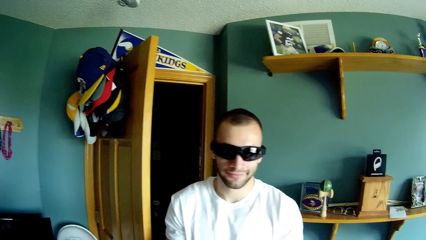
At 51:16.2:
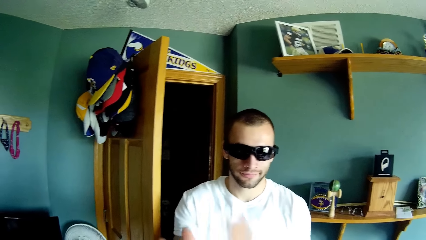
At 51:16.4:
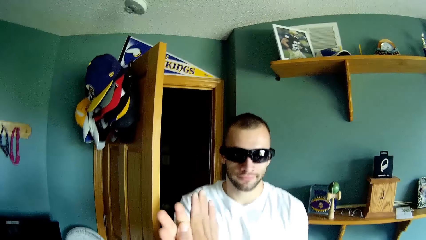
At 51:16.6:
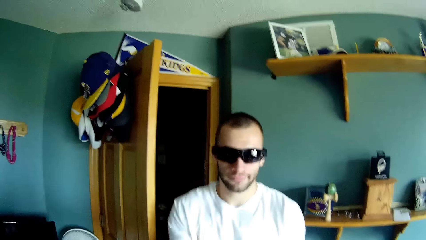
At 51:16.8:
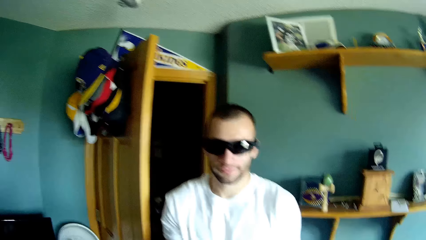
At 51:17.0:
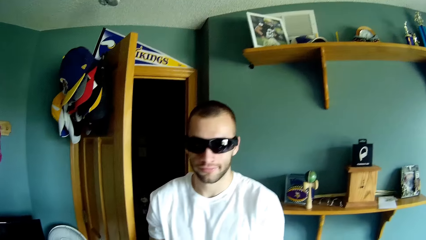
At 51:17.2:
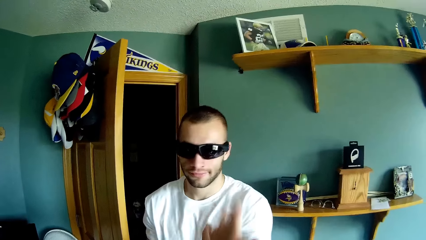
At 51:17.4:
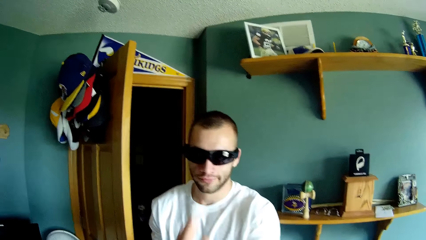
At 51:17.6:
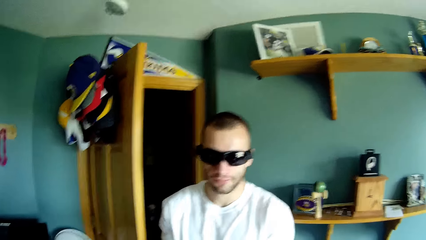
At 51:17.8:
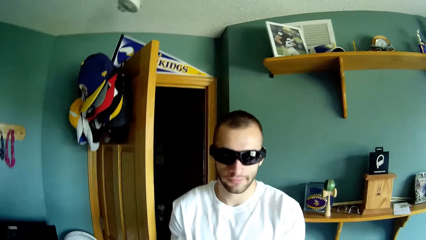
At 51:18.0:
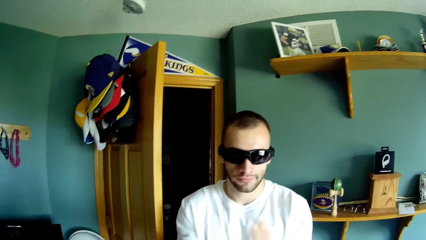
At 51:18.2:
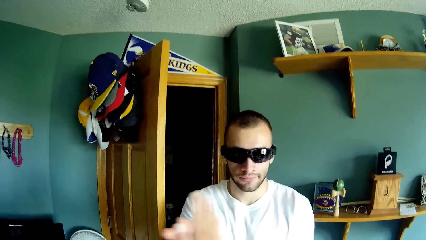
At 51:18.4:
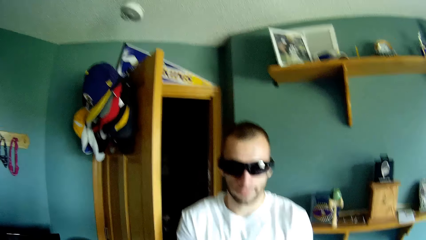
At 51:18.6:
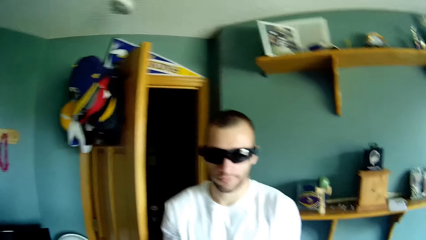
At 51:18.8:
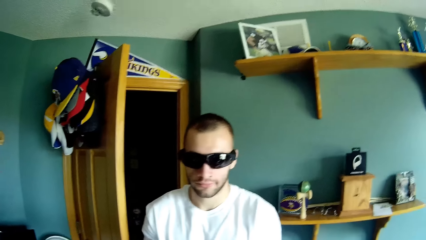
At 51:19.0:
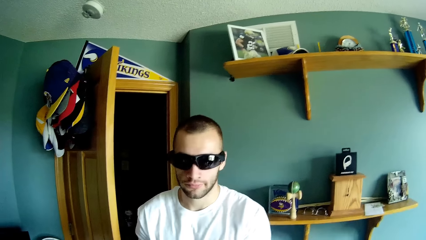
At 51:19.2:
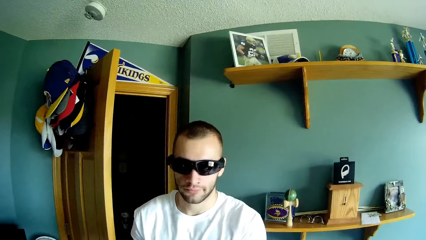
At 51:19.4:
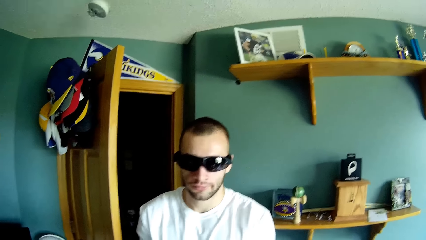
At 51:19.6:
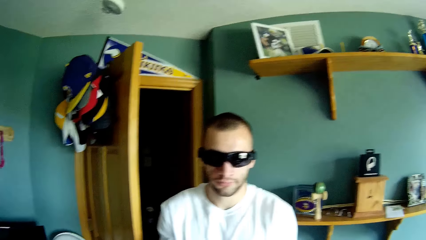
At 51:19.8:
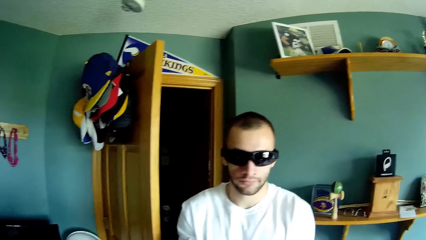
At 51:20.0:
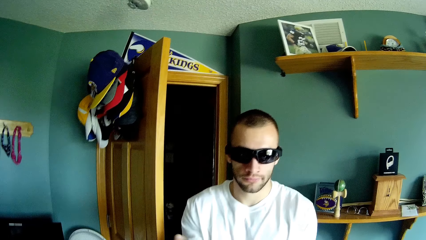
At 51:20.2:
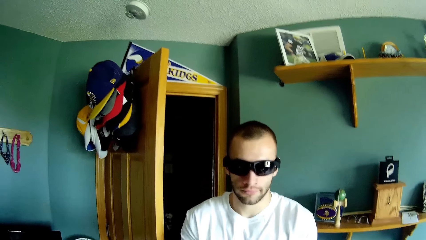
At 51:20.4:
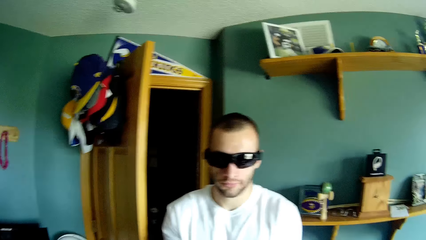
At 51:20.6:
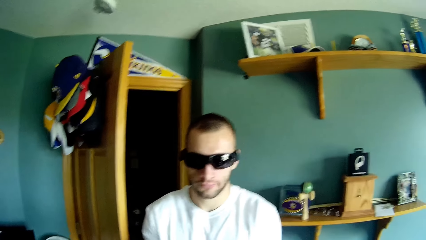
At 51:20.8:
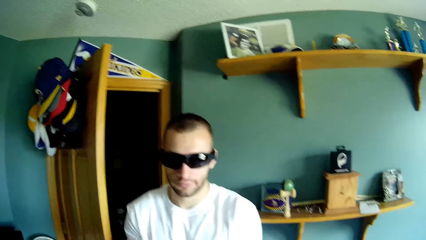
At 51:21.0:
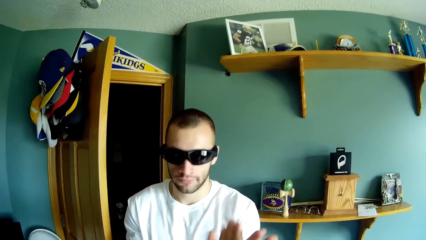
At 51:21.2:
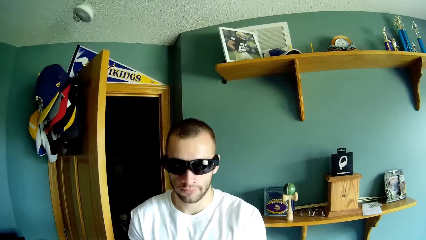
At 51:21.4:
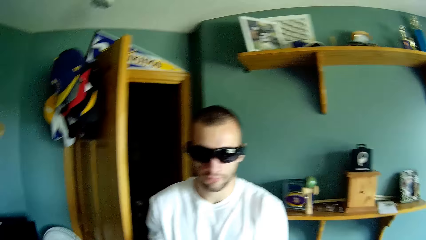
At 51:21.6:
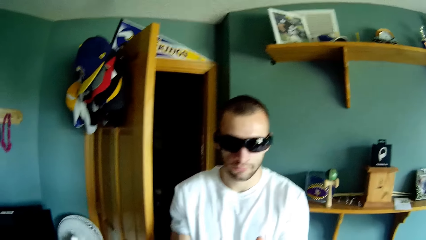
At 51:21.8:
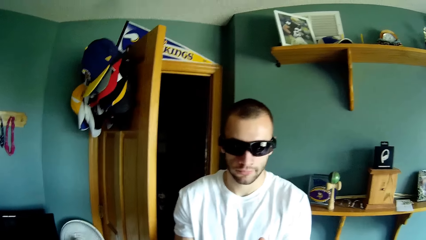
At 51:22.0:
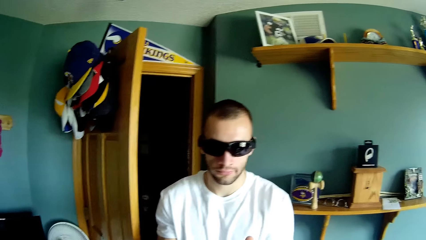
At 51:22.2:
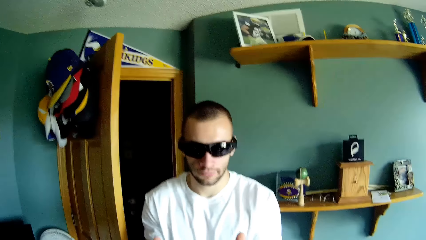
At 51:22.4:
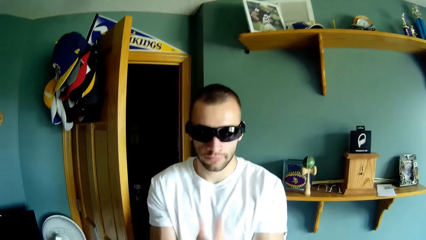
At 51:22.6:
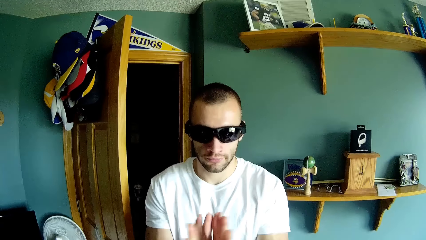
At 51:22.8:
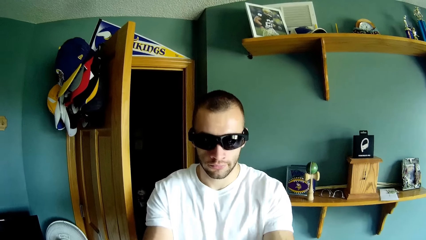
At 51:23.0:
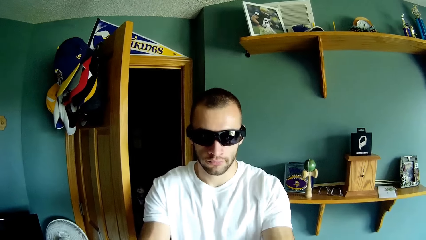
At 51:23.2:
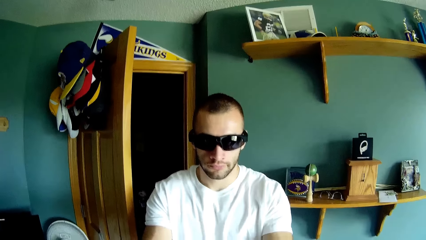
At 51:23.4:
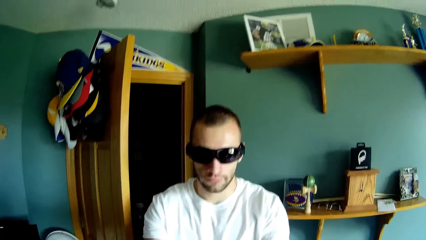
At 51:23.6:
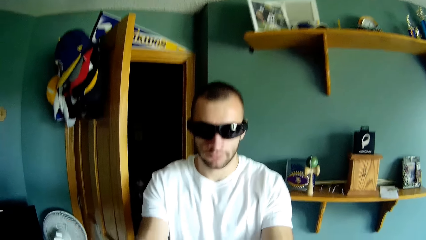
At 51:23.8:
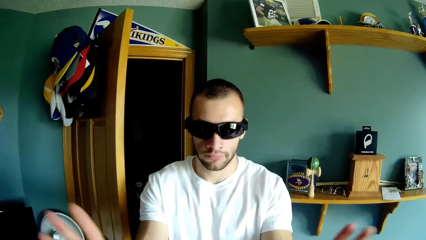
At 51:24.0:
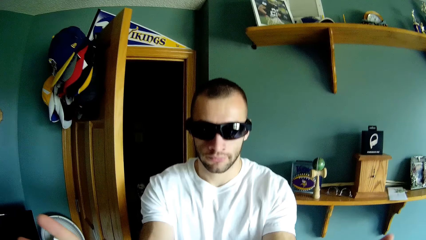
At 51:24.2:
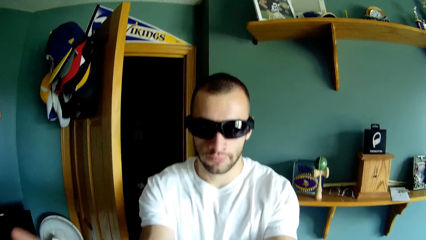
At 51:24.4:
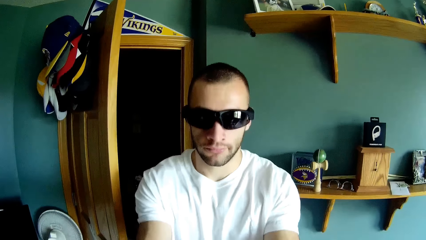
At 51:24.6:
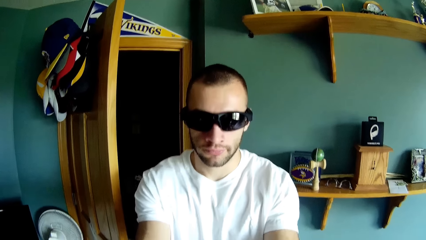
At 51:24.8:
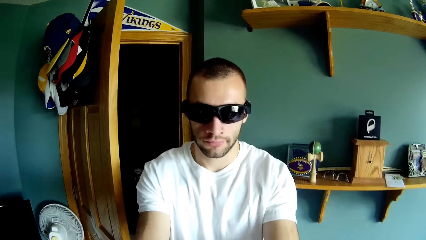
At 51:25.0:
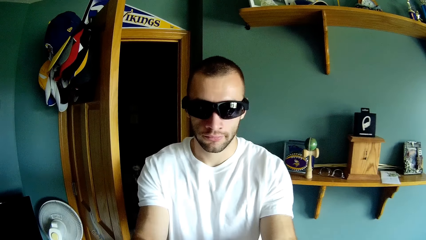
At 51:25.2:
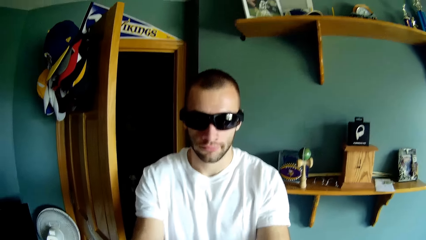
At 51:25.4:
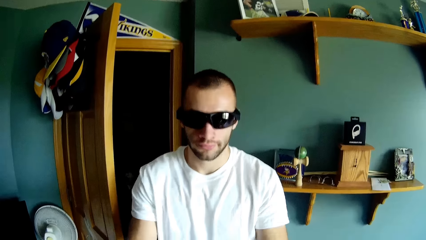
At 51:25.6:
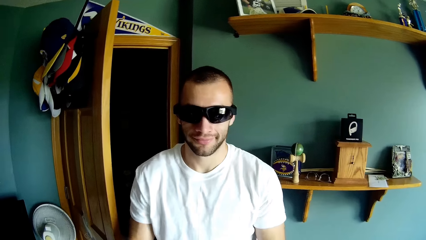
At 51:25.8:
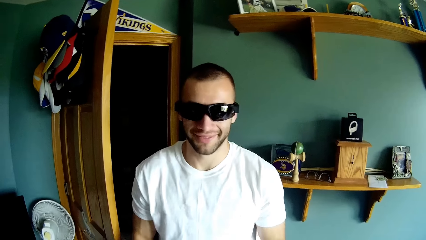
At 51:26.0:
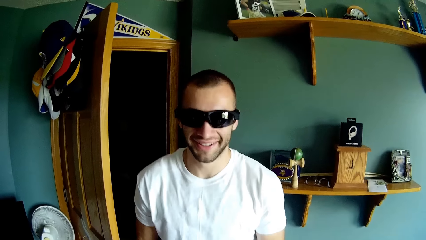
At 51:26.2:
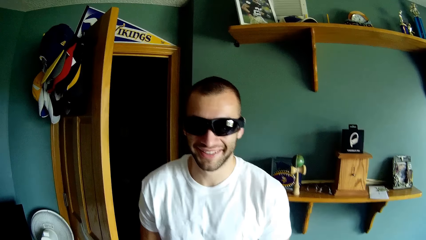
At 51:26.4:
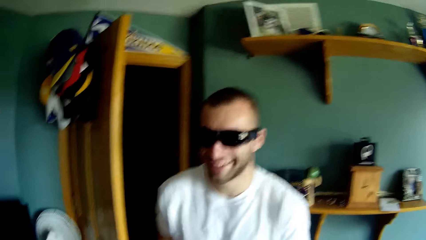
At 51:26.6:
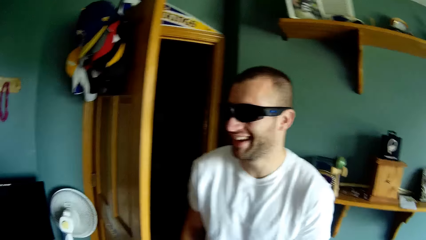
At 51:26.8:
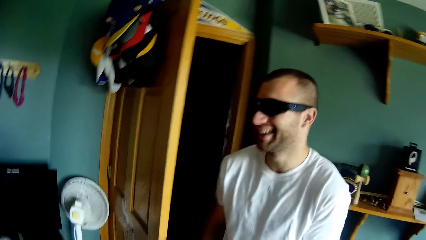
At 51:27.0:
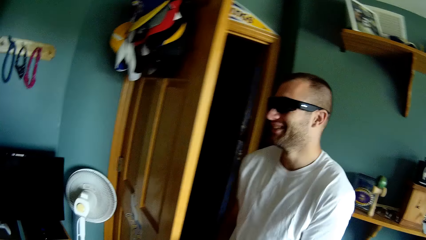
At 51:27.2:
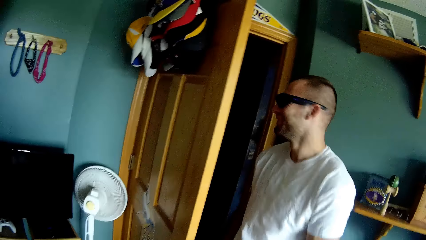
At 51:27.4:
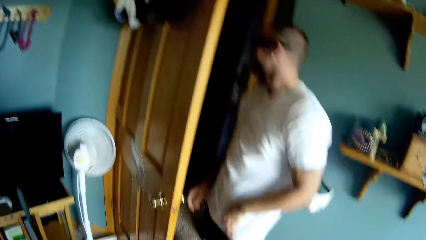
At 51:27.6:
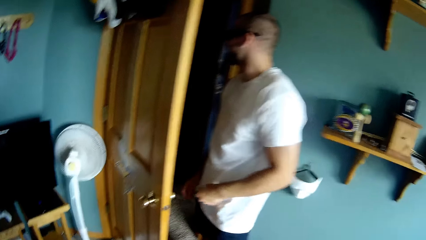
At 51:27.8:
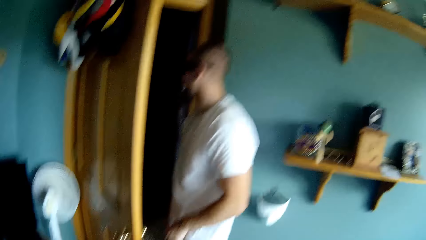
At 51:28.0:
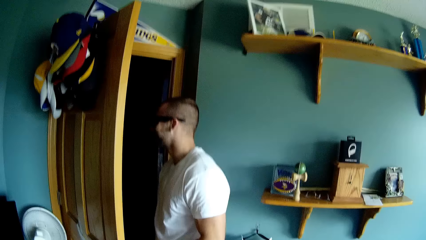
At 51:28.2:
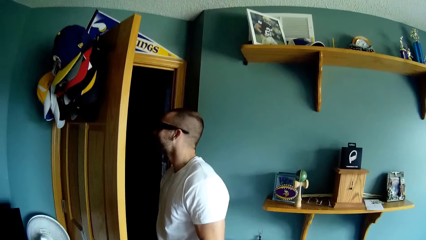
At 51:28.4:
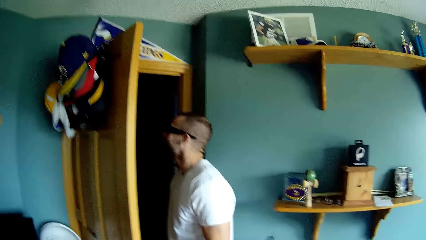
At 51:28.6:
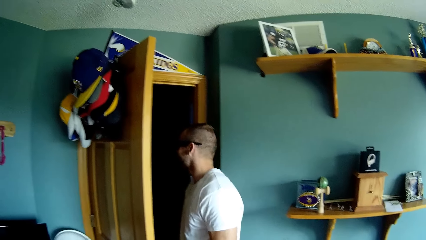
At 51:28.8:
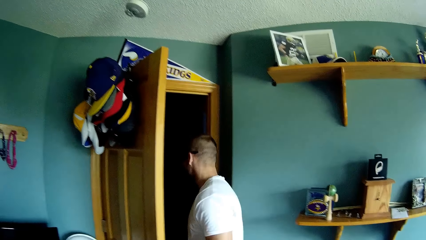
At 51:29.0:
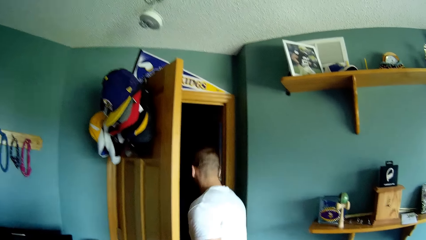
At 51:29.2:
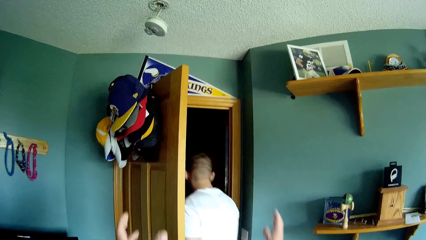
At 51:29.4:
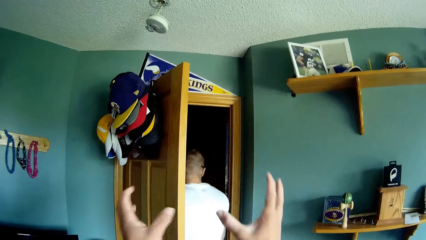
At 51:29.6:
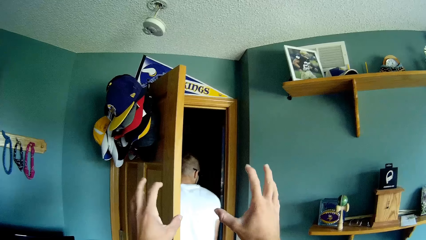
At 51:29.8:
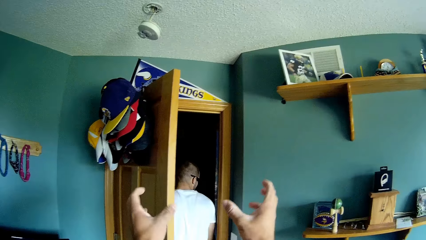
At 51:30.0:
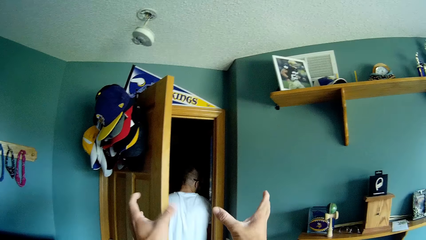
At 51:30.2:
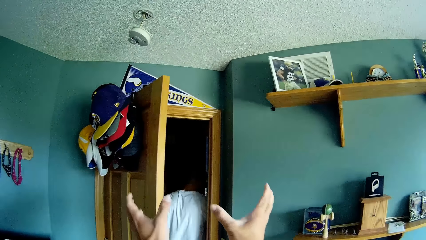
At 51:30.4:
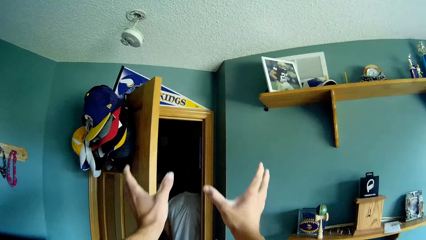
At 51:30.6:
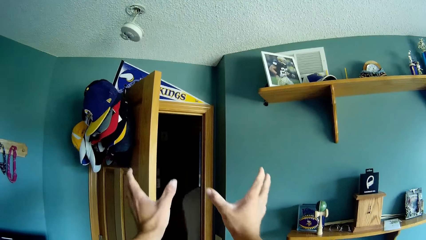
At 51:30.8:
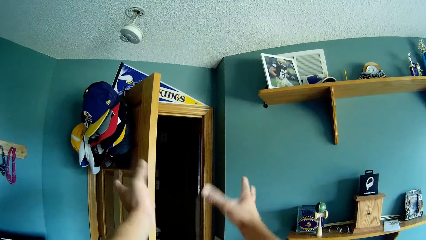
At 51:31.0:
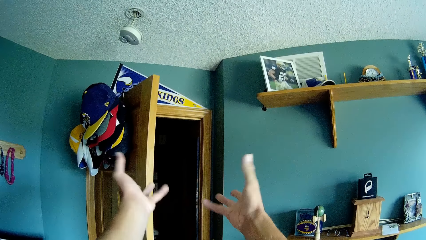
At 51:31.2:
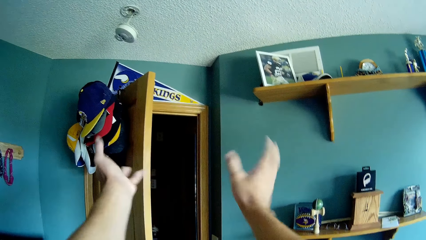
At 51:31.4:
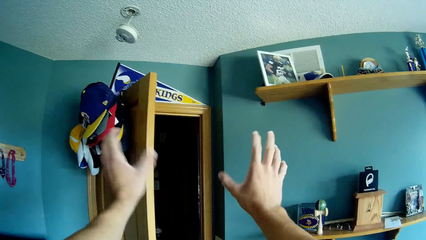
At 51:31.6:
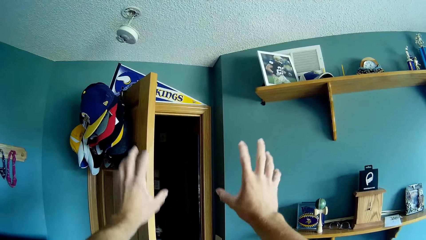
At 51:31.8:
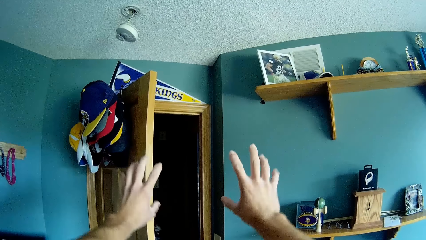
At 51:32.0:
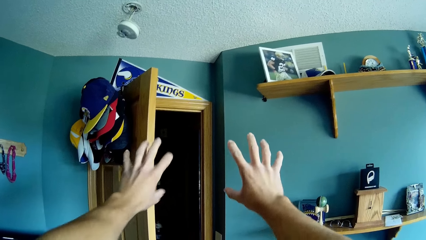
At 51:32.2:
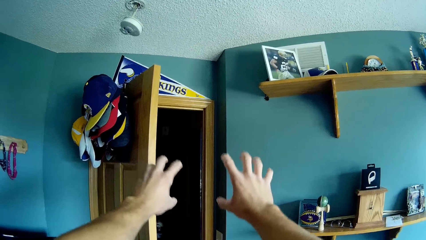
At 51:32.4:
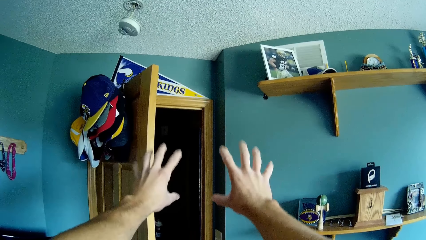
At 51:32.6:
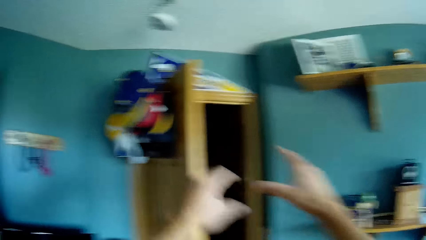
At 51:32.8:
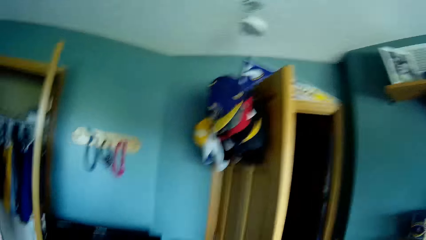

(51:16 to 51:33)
The camera wearer plays with a man. He plays with the man repeatedly. The man walks into the room. The camera wearer looks around the house. He moves his hands and talks with the man.
